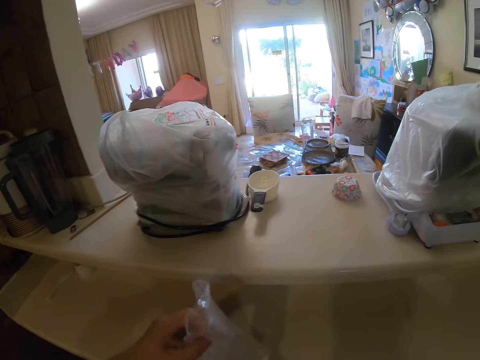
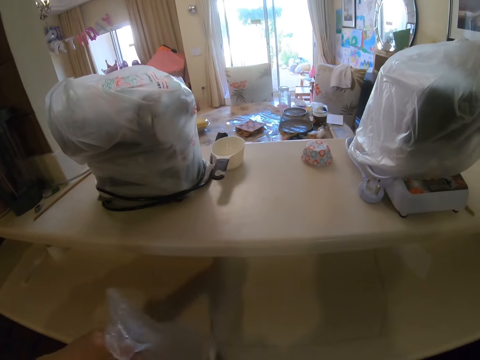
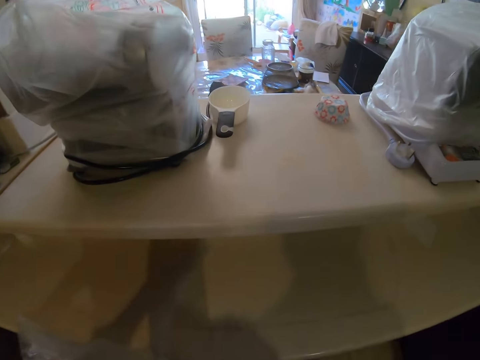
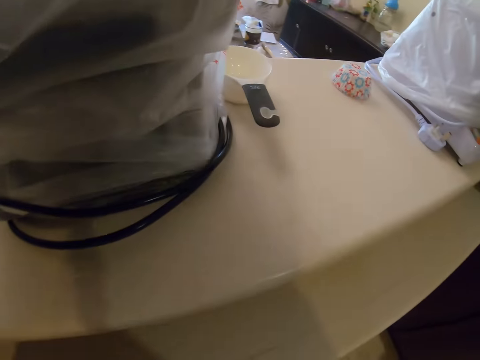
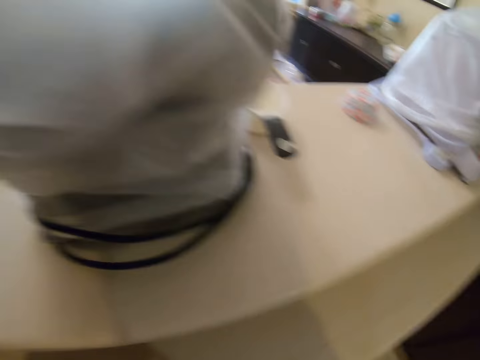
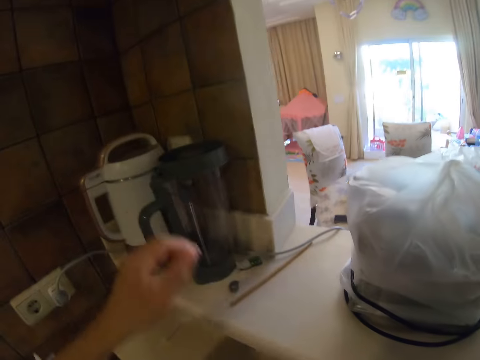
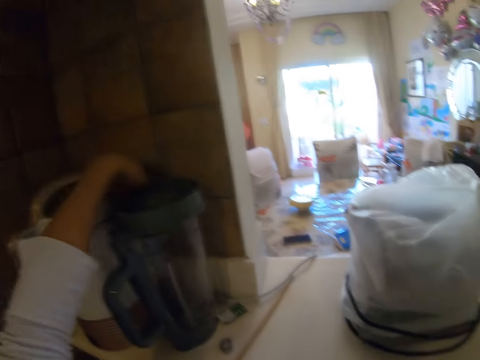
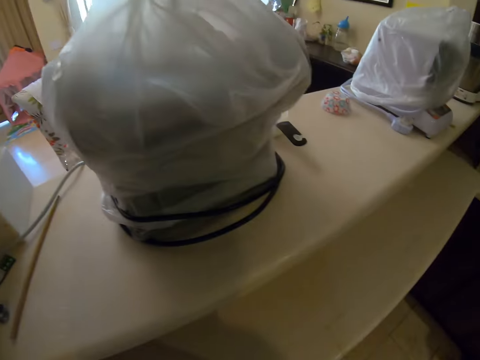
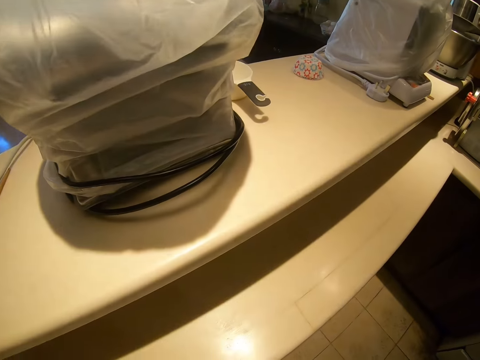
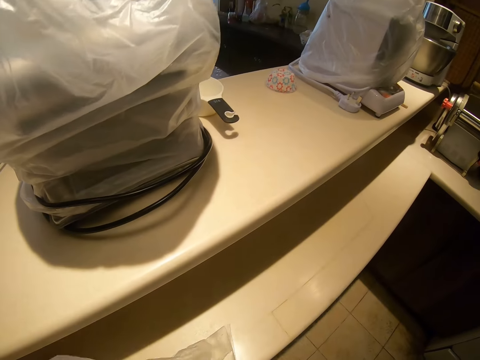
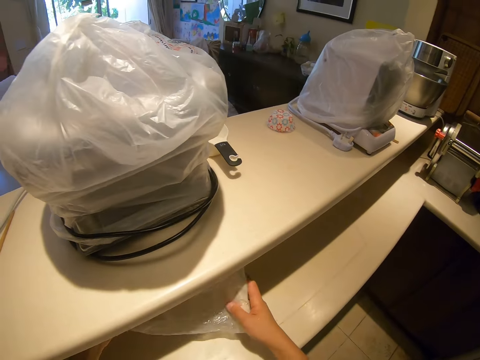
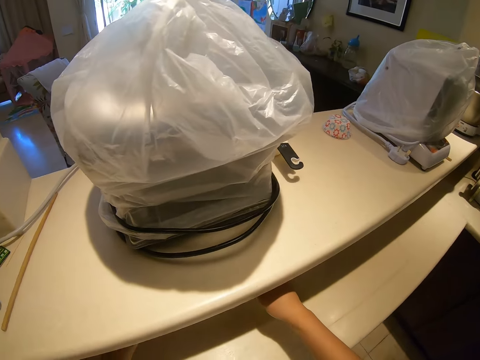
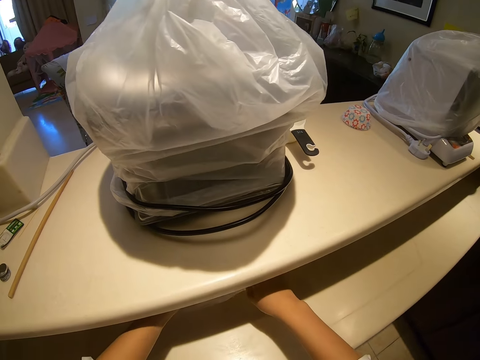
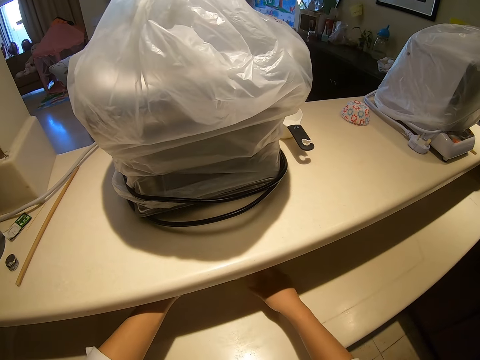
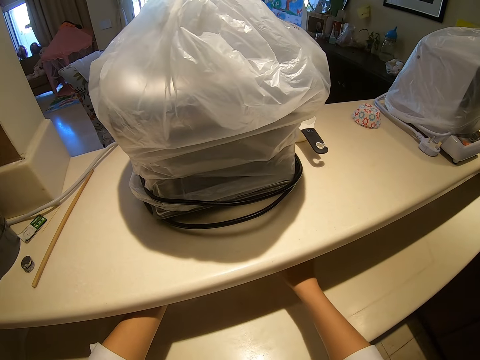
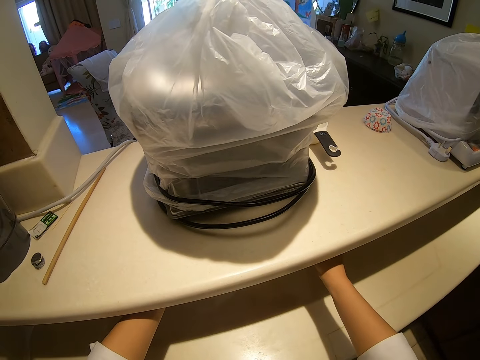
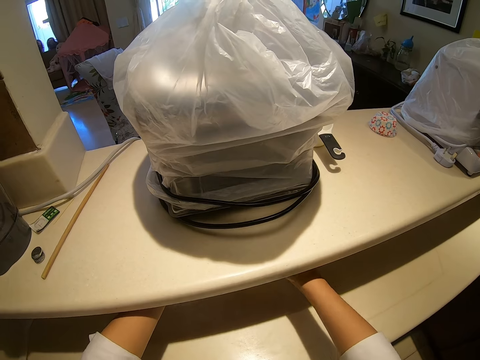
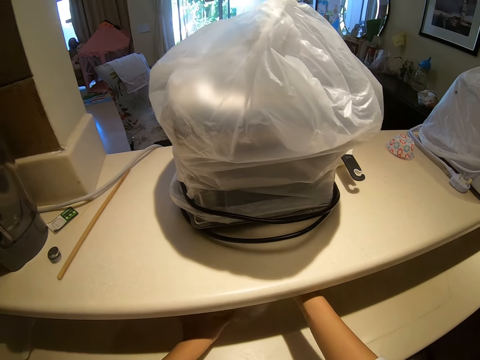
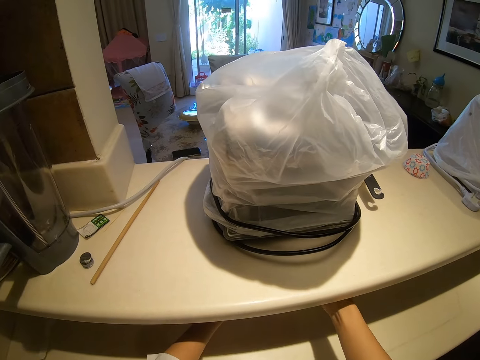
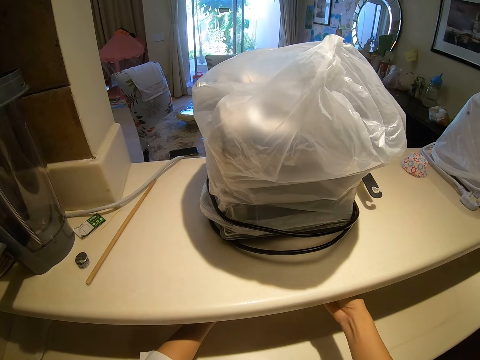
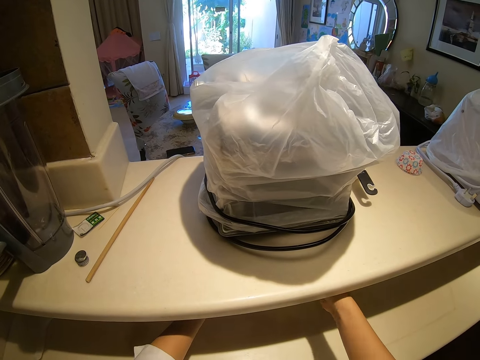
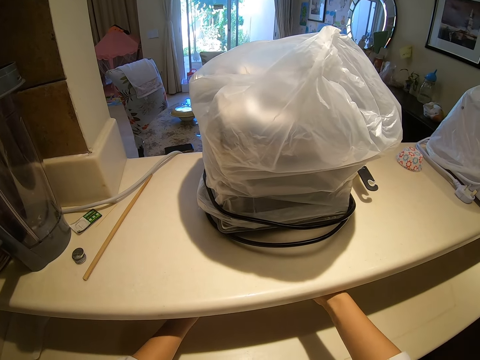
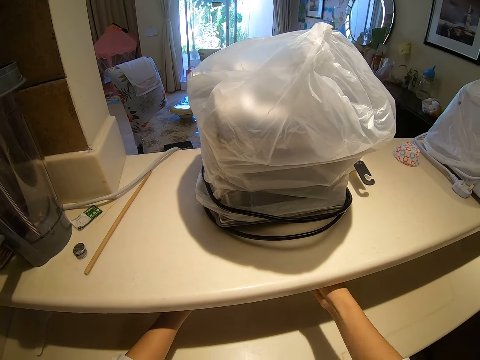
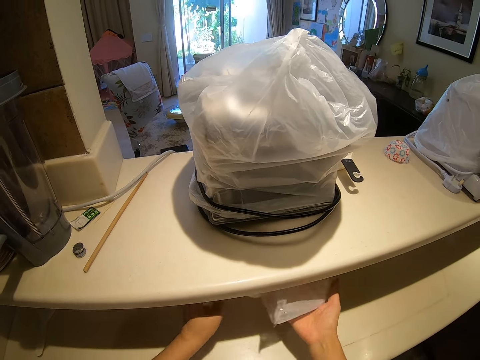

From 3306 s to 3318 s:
The camera wearer looks around. They turn on the lights. They put the plastic bag in the drawer. They bend down. They pour something in the kitchen surface.

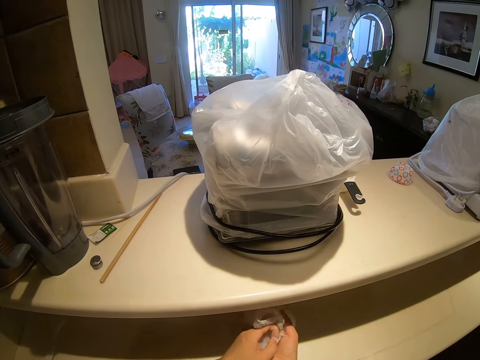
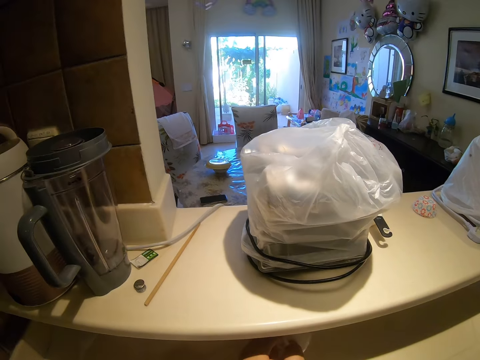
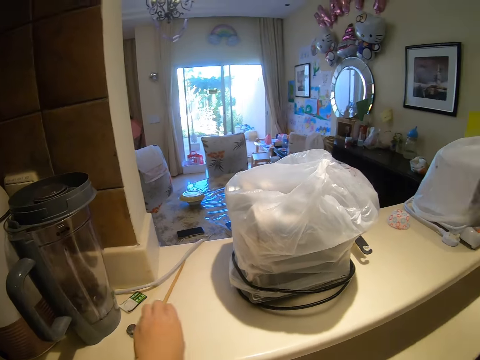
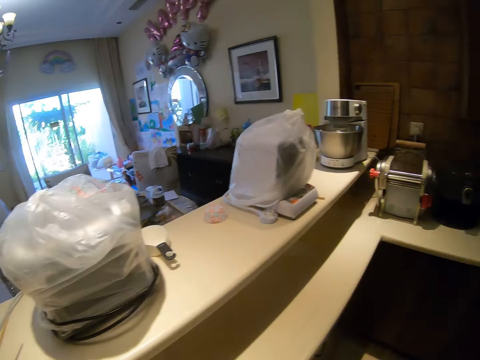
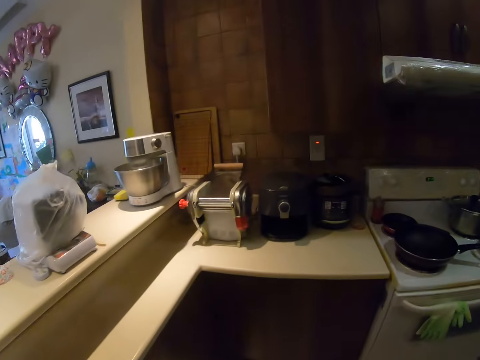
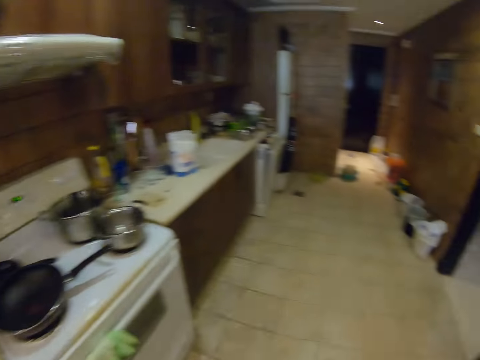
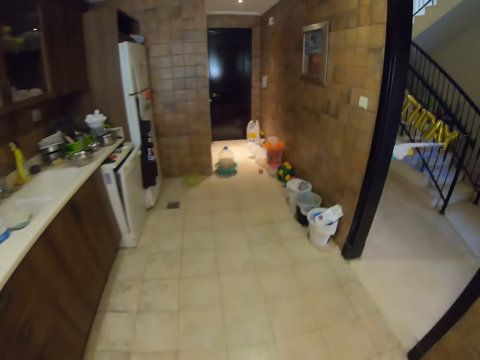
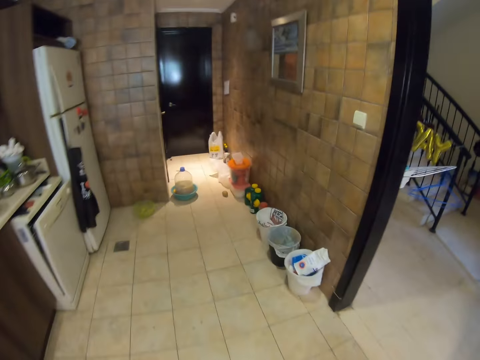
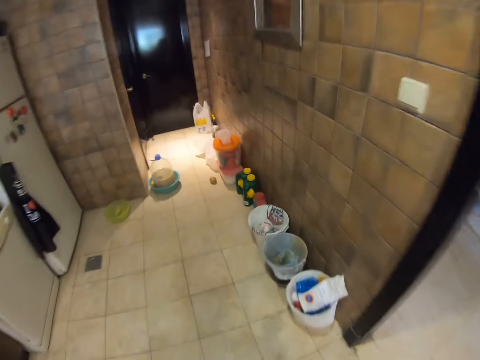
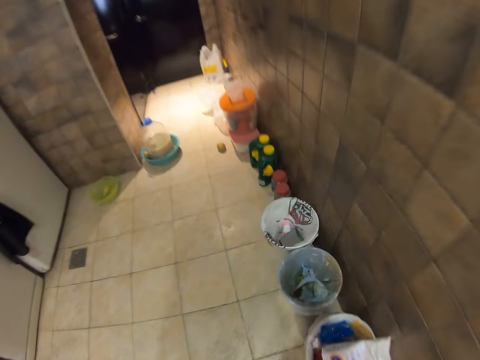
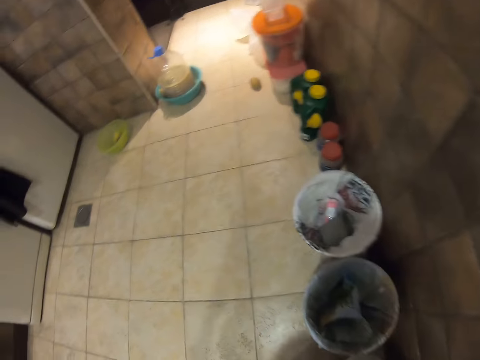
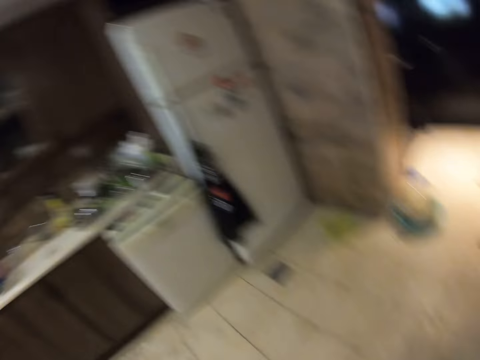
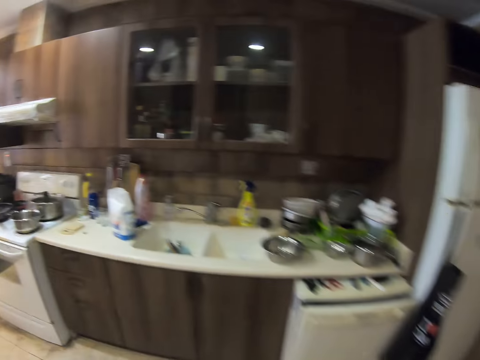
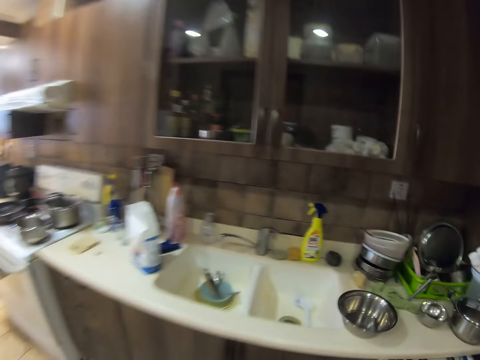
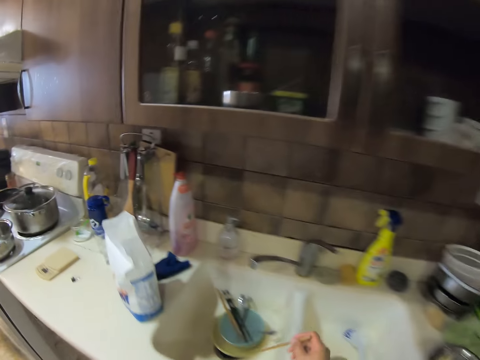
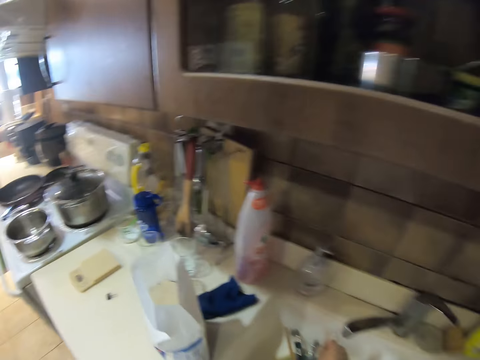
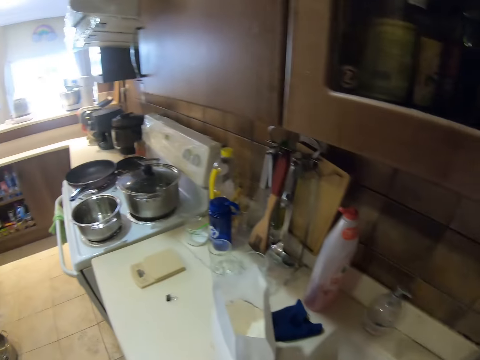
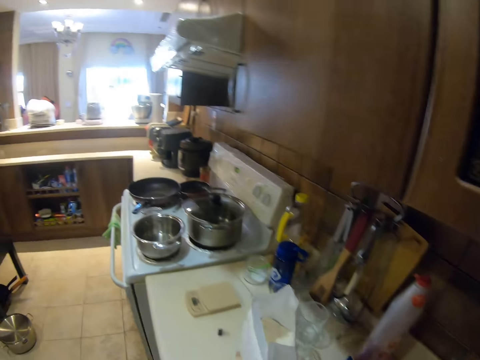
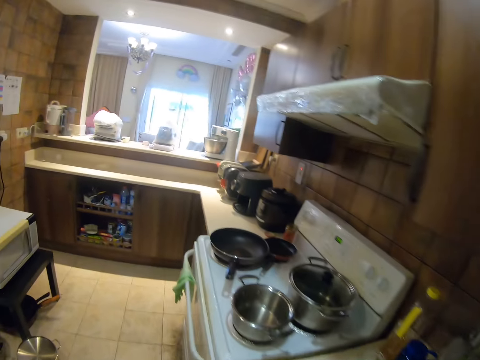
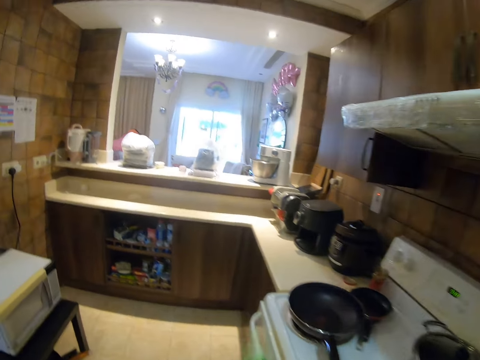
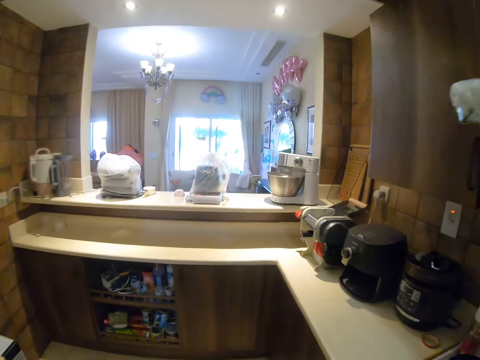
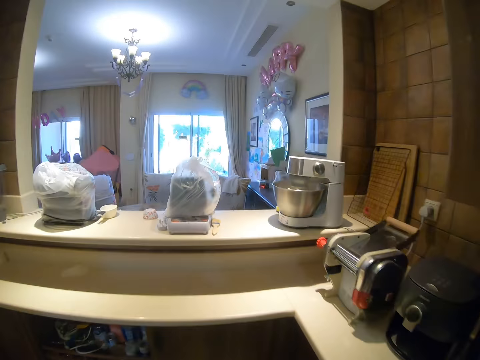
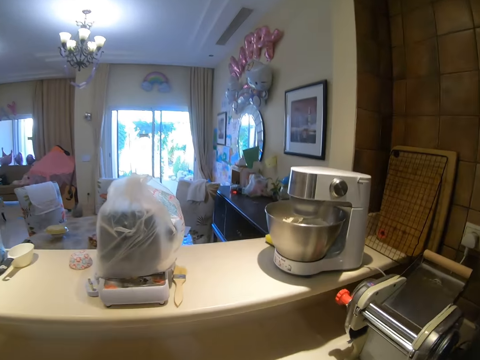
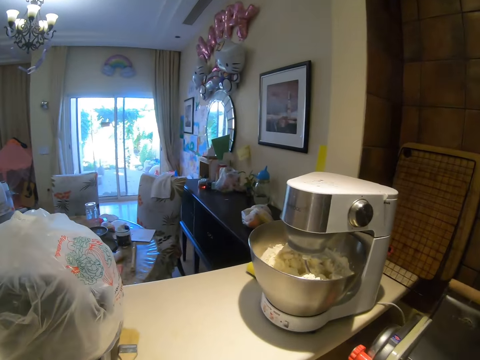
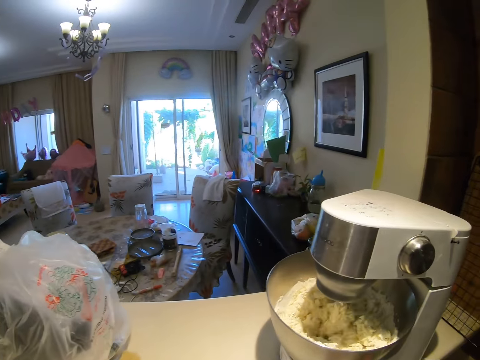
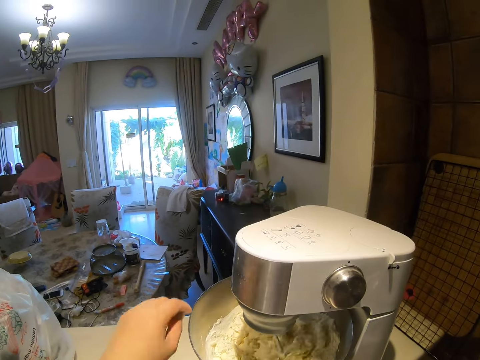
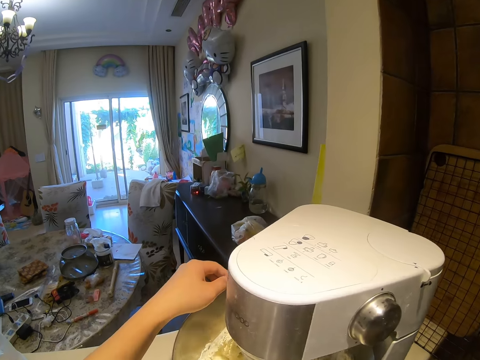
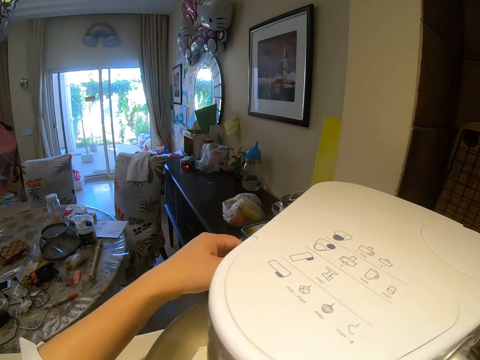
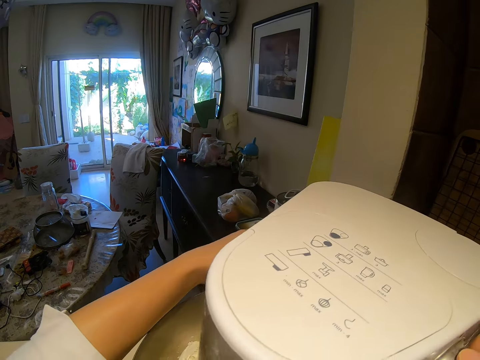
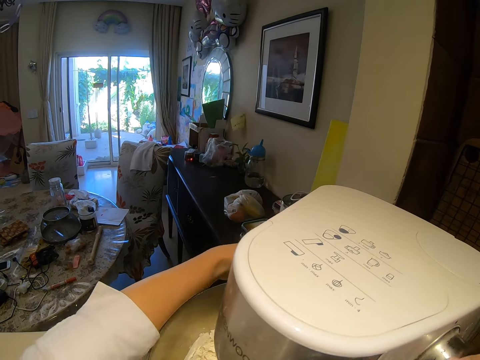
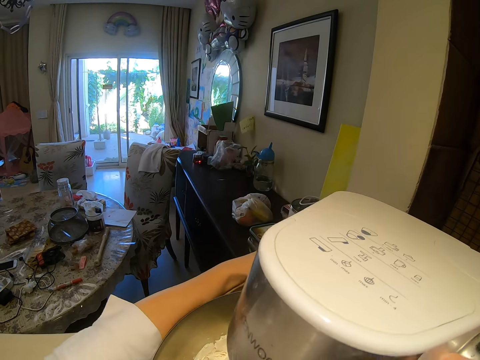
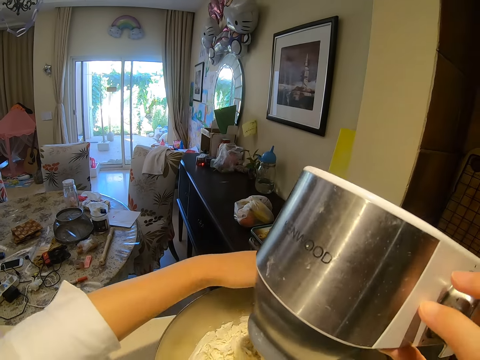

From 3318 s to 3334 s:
The camera wearer folds a packet on something. They pick up a stick on the kitchen surface. They walk around the kitchen. They drop the packet of something in a bin. They walk around the kitchen. They pick up the packet of flour. They walk around. They look at the mixer, open the KitchenAid mixer and turn off the KitchenAid mixer.
